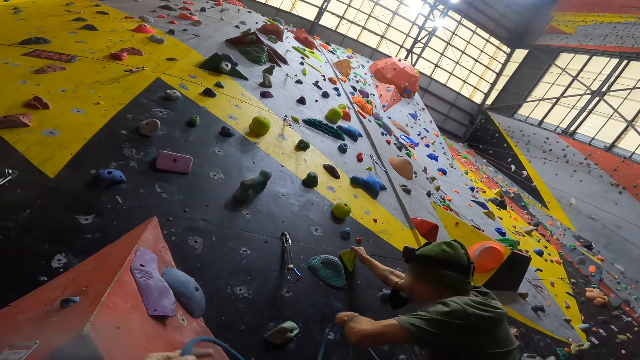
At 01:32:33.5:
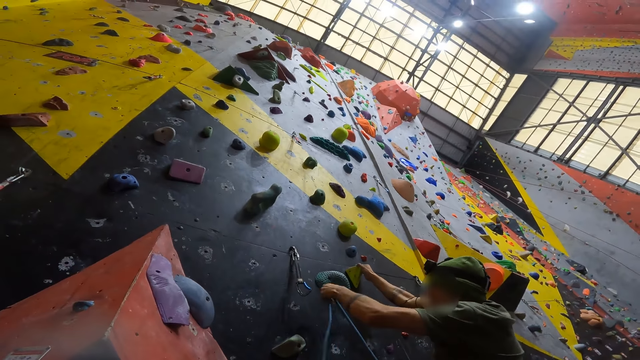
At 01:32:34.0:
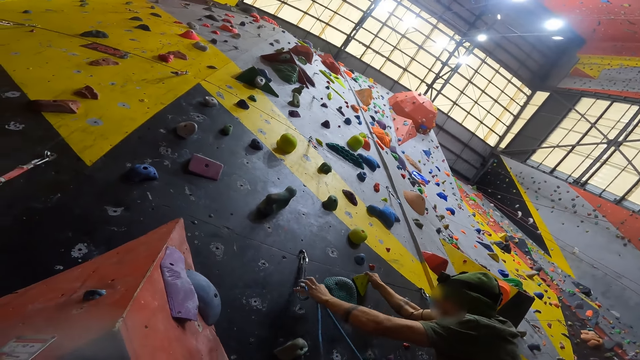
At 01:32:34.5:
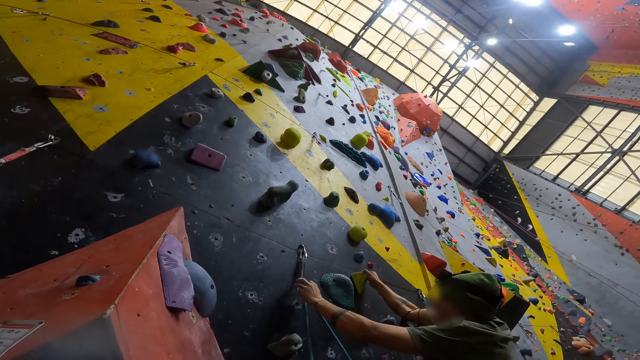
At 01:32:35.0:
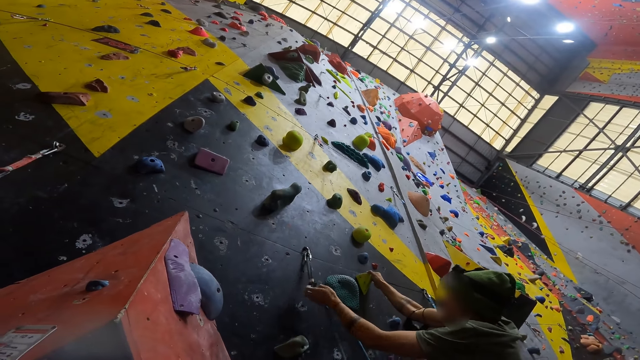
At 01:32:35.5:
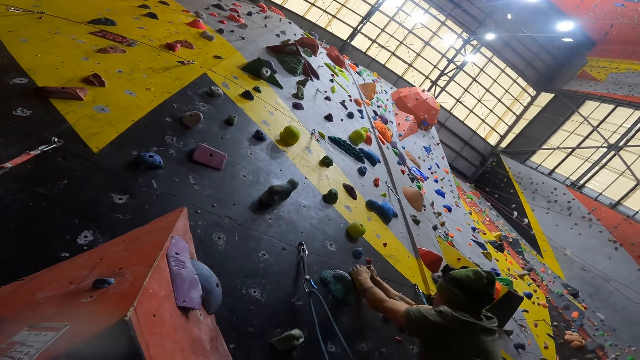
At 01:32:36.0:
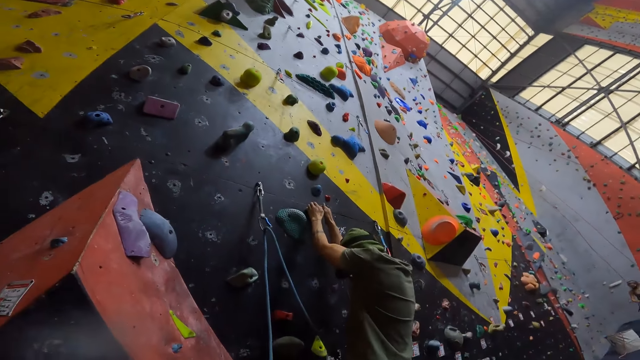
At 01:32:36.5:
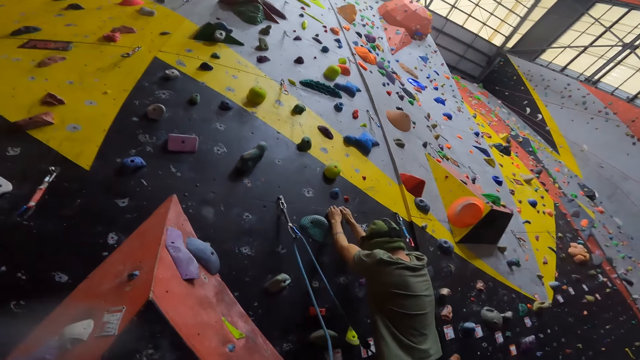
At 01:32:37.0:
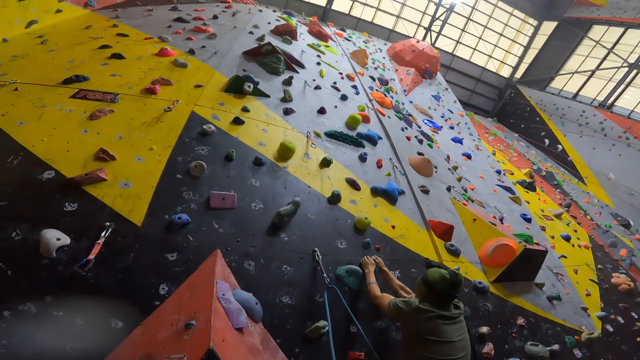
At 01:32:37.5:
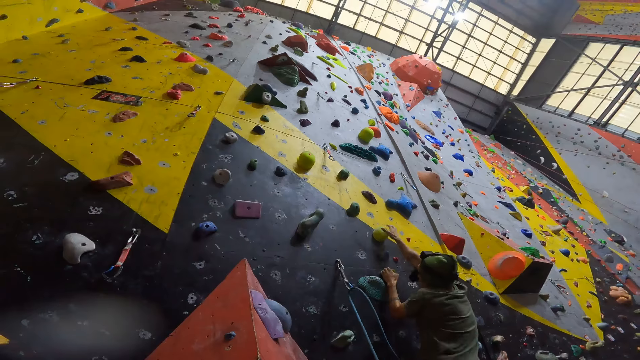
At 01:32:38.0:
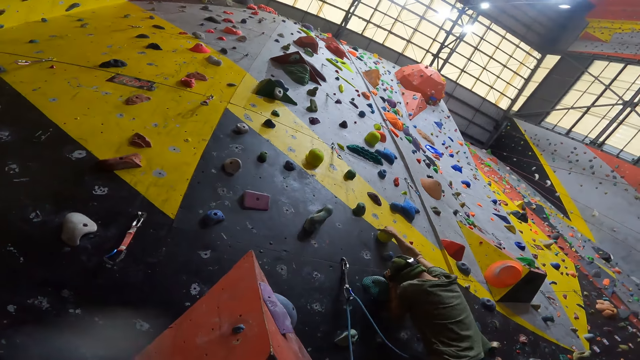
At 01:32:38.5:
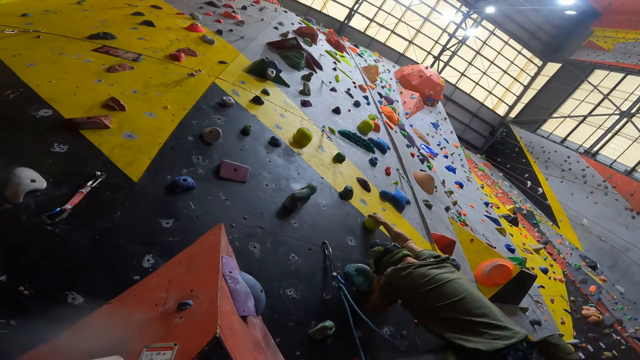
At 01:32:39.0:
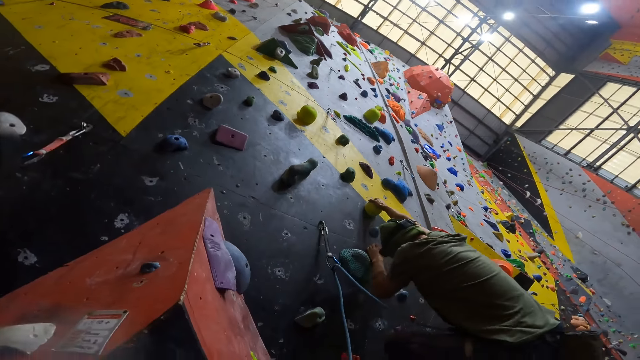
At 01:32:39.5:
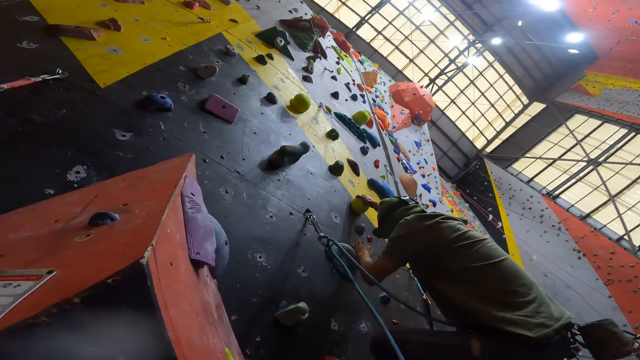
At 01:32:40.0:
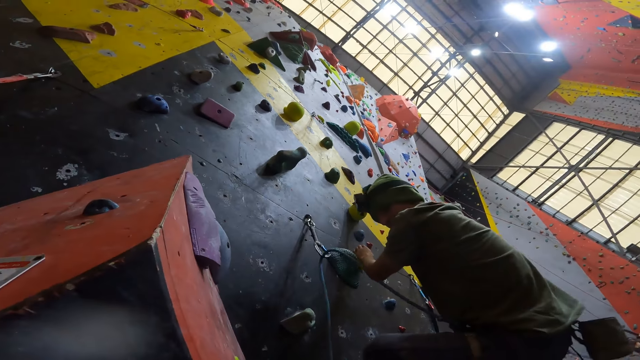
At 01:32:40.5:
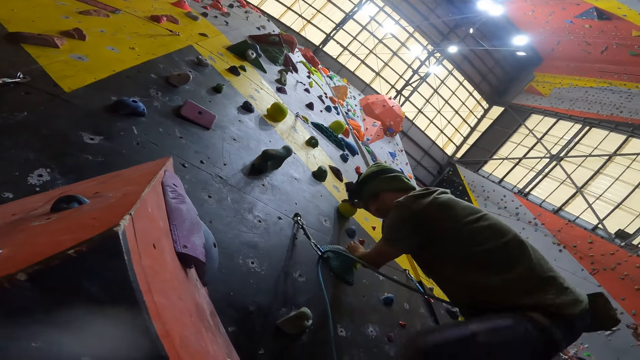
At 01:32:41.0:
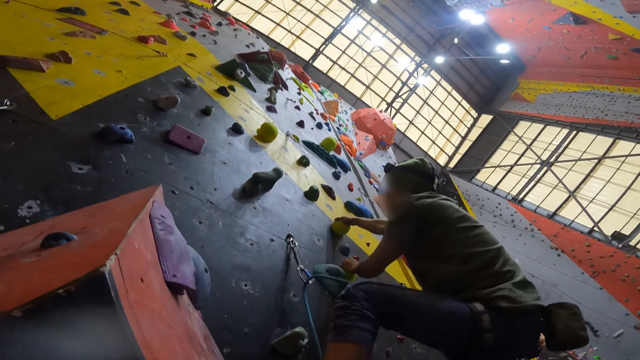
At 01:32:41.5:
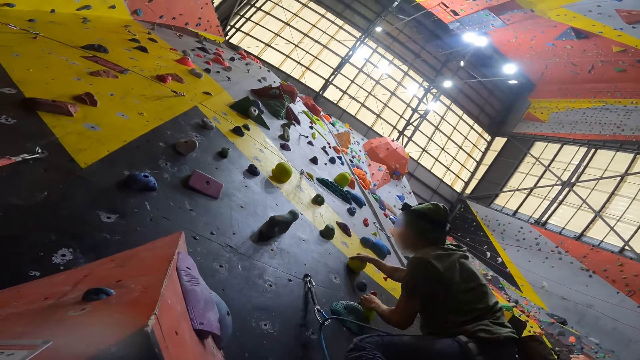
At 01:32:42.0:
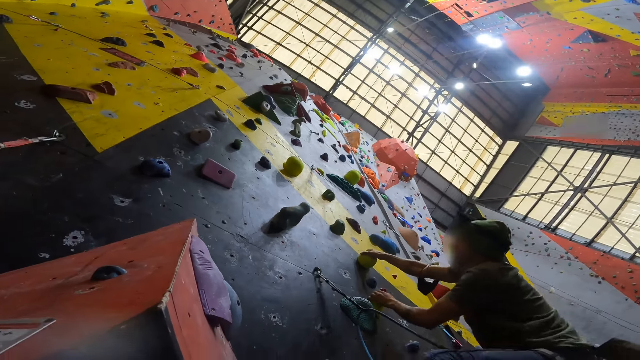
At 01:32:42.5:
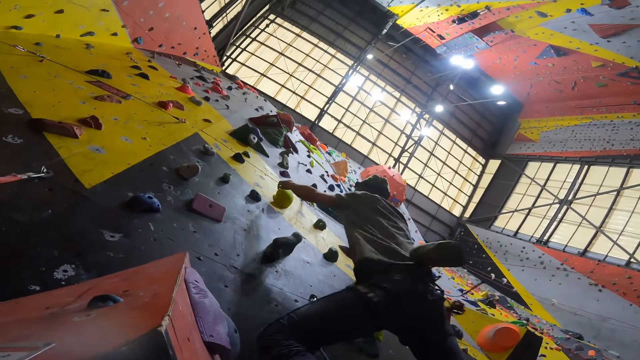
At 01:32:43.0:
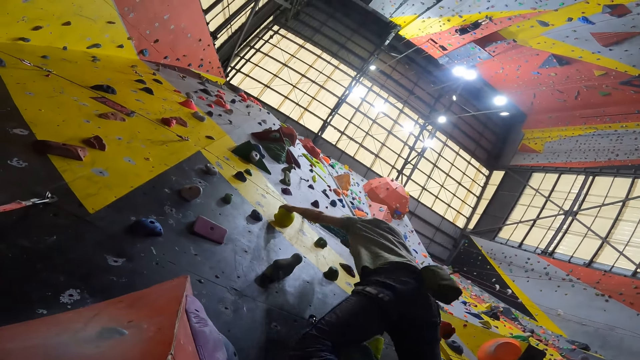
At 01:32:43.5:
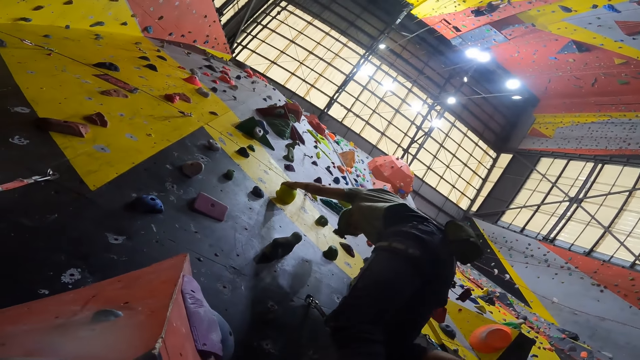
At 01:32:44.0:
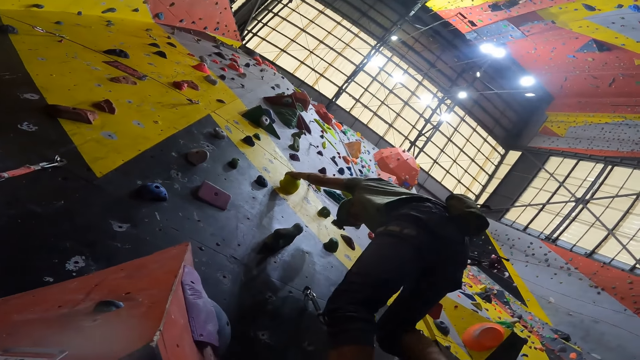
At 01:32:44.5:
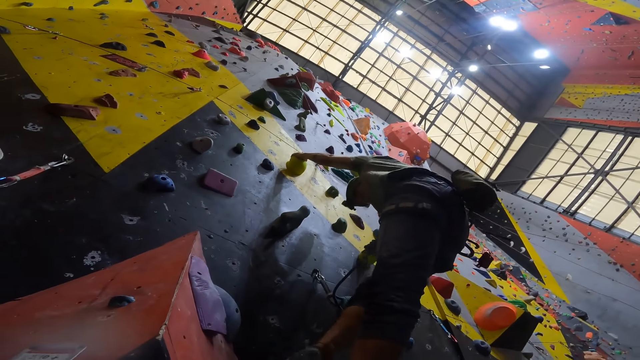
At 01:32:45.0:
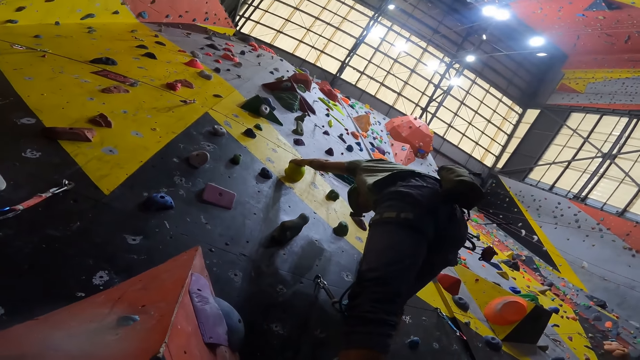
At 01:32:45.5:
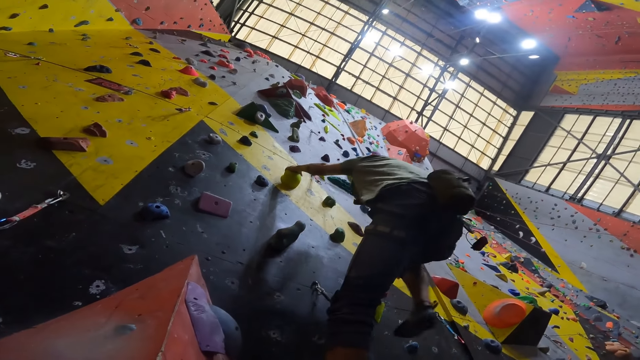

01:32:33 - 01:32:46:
A person hangs the rope on the hook. The person climbs the wall. The person interacts with the camera wearer. The person climbs the wall. The person interacts with the camera wearer.

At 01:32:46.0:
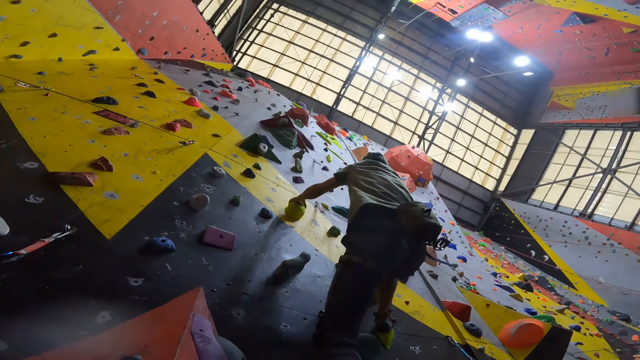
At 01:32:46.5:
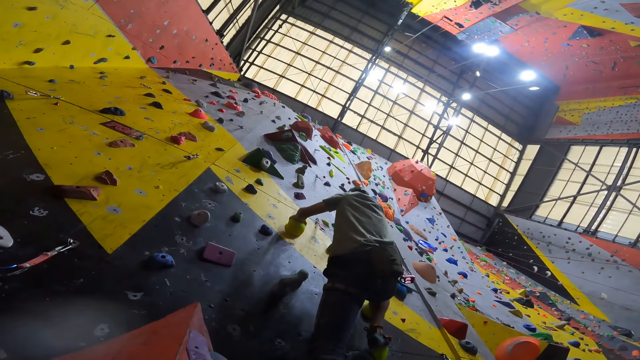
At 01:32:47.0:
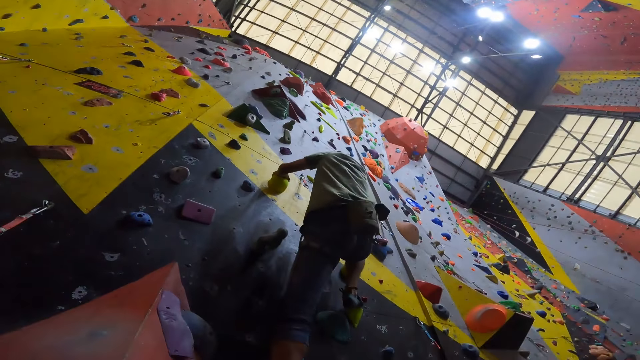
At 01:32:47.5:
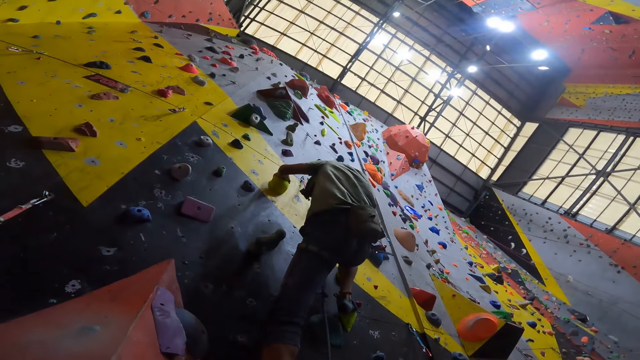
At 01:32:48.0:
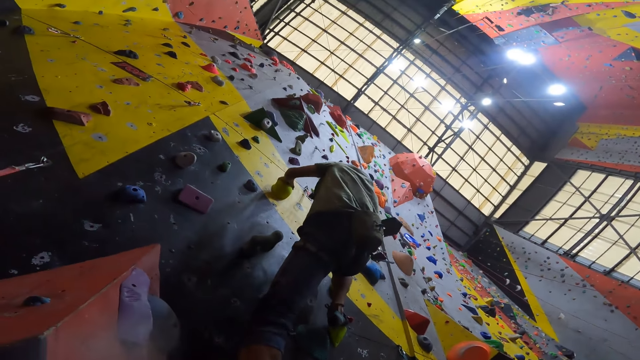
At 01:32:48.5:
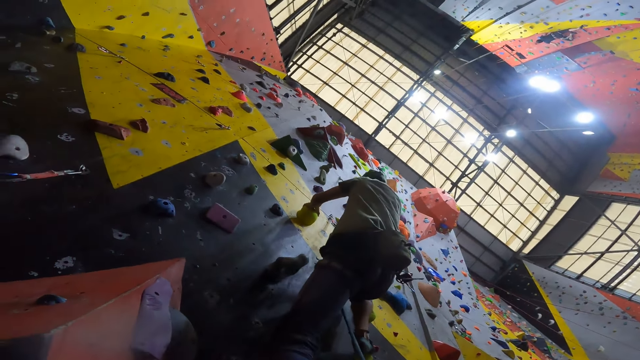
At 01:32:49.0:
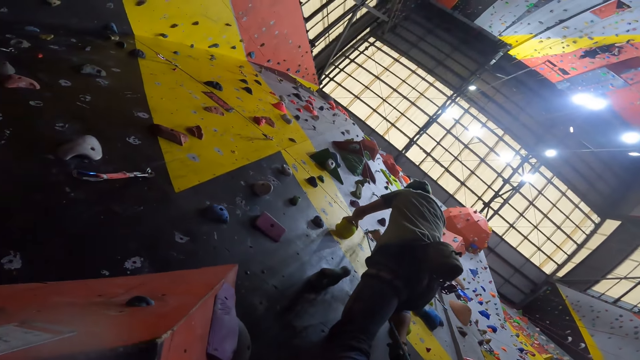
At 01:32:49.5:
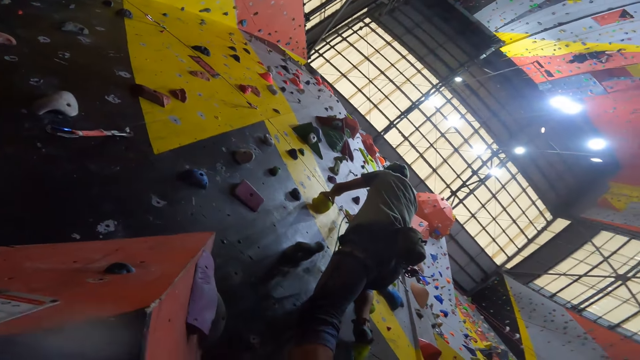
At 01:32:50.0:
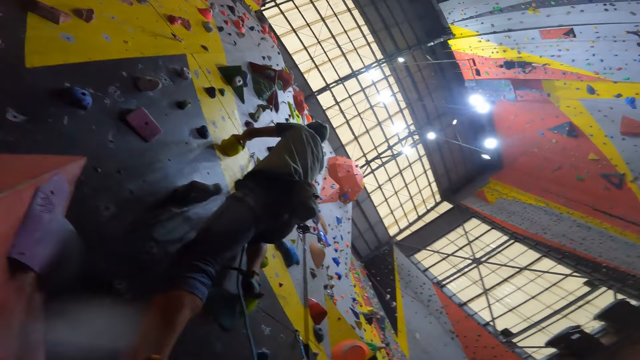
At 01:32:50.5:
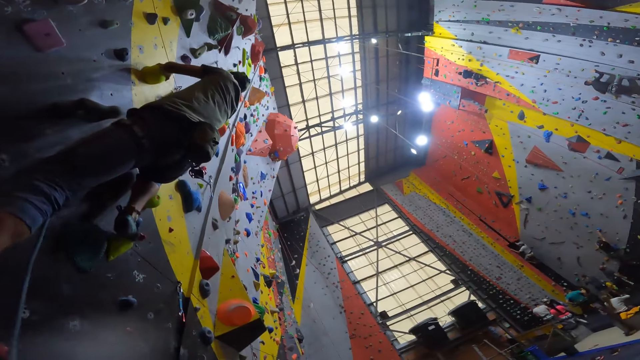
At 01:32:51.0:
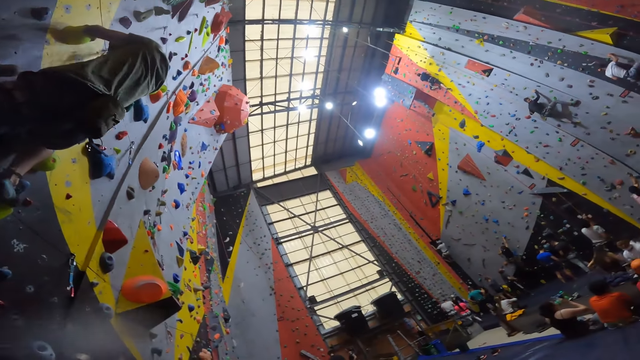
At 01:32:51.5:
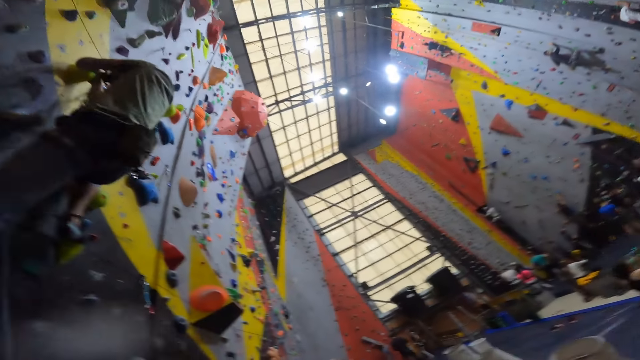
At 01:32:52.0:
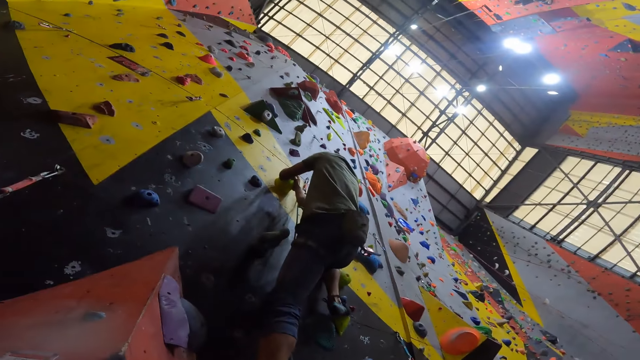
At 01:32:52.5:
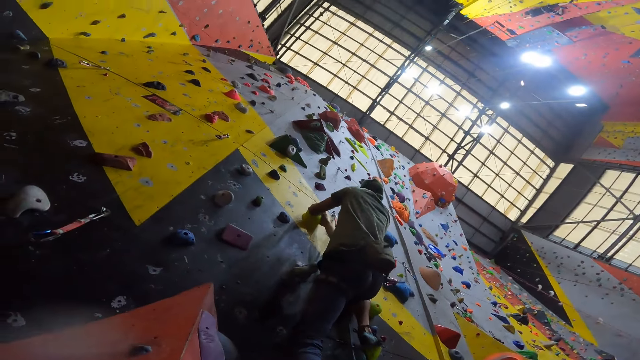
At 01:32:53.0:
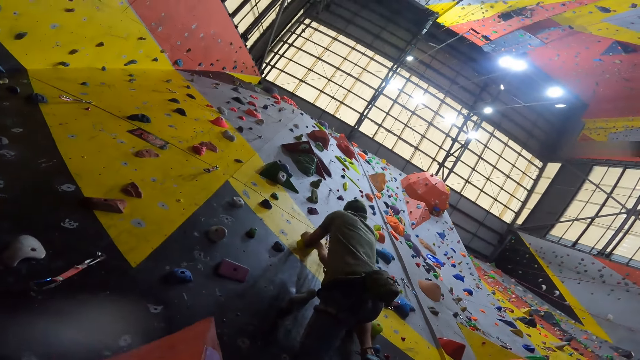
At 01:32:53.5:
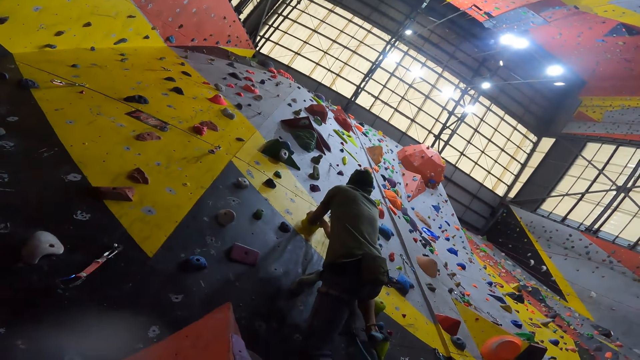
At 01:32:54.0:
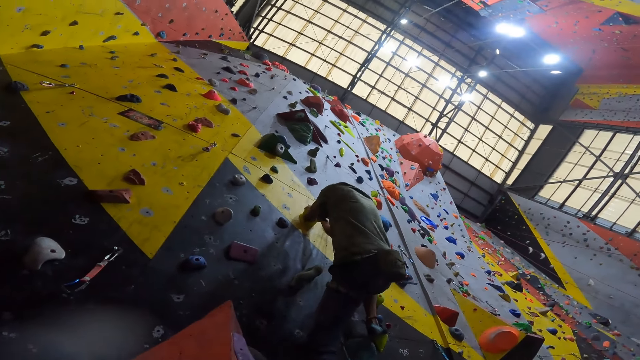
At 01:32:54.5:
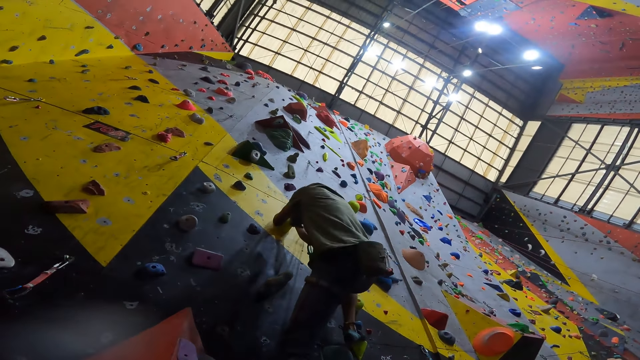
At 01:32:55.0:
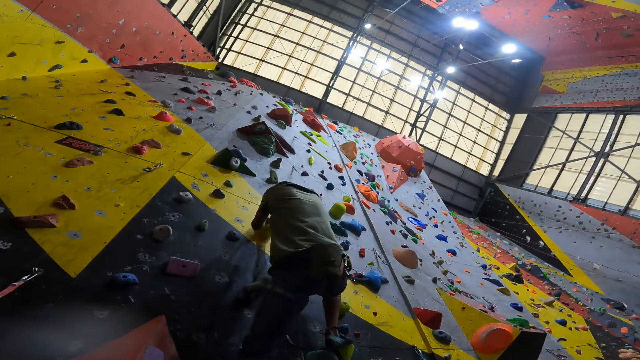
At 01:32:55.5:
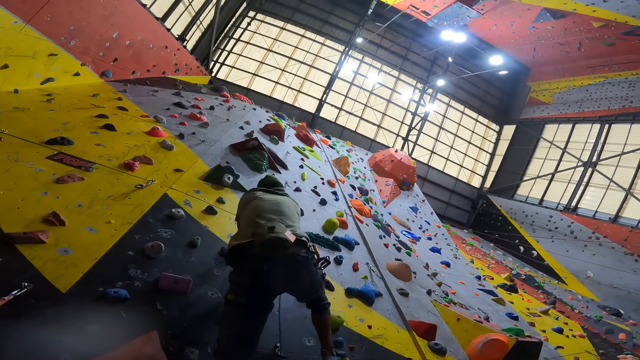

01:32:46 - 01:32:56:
A person climbs the wall. The person hangs the climbing rope on the hook. The camera wearer looks round.
